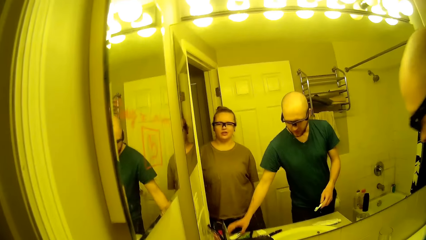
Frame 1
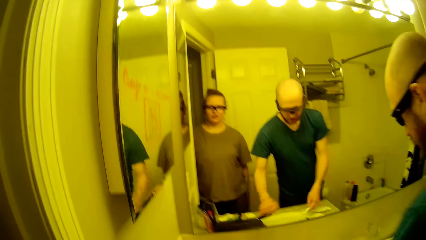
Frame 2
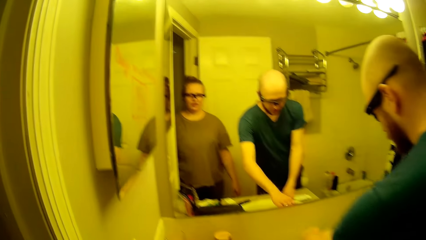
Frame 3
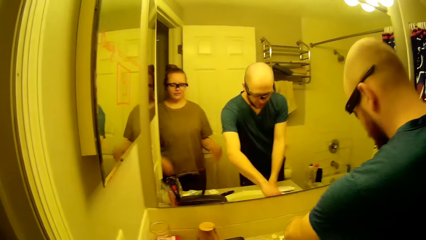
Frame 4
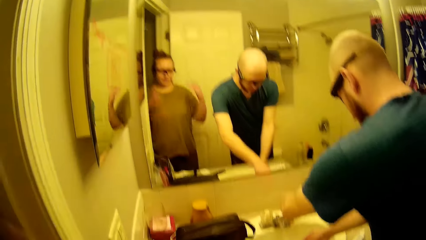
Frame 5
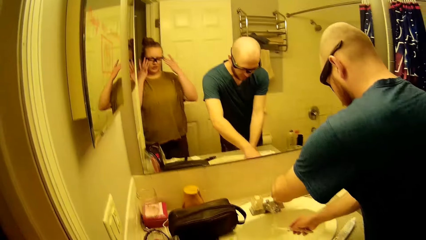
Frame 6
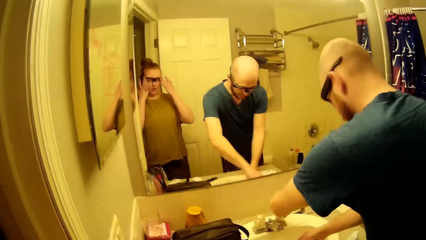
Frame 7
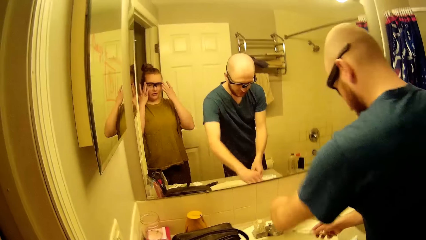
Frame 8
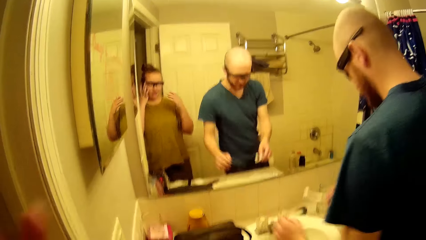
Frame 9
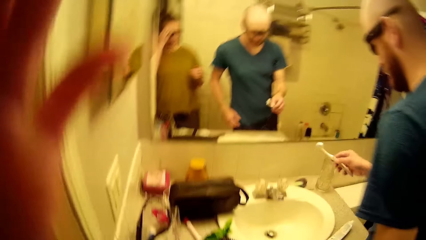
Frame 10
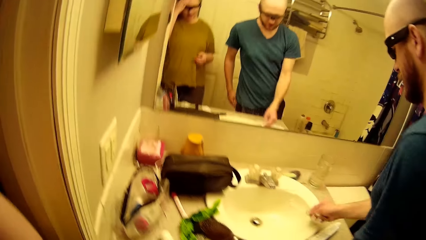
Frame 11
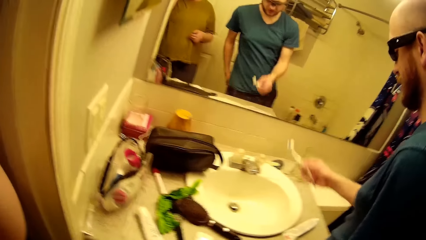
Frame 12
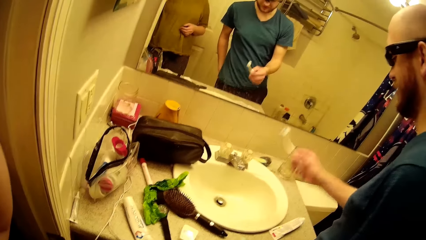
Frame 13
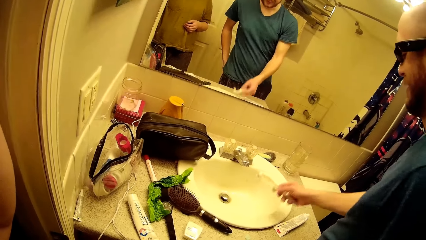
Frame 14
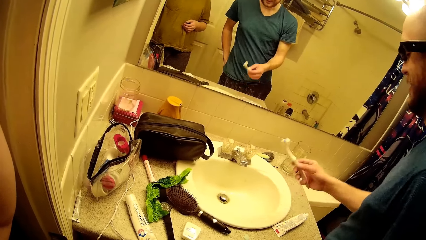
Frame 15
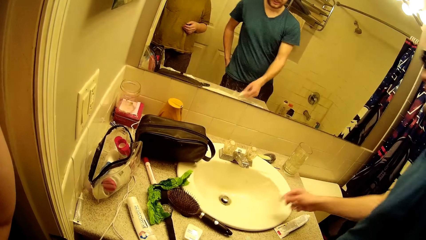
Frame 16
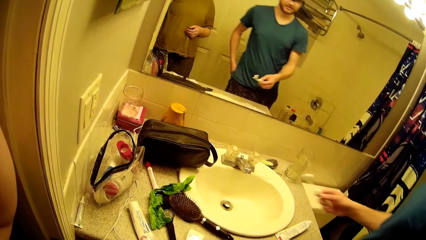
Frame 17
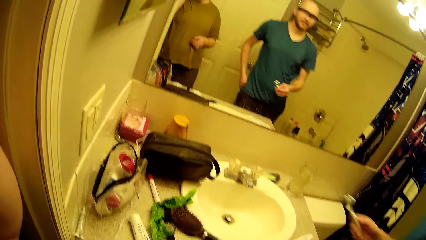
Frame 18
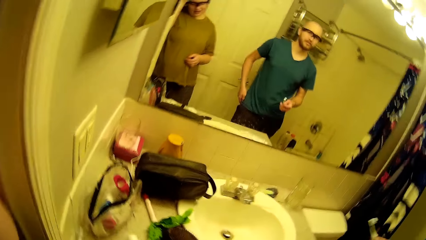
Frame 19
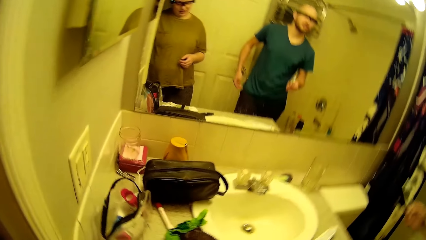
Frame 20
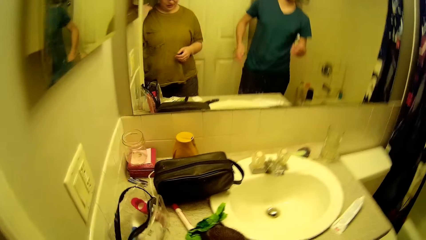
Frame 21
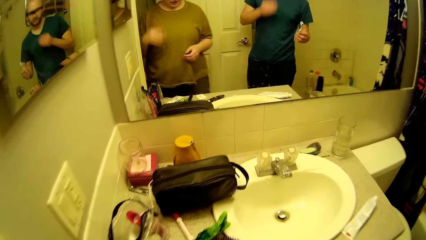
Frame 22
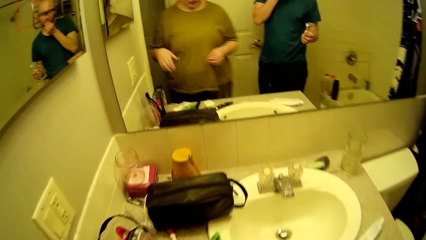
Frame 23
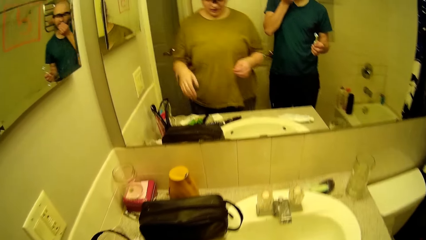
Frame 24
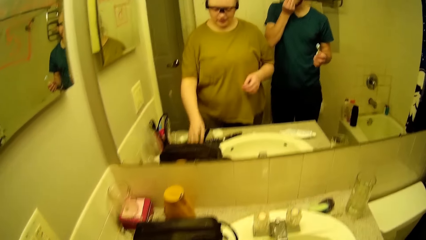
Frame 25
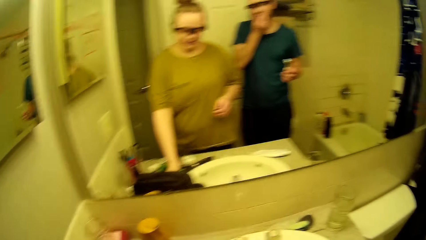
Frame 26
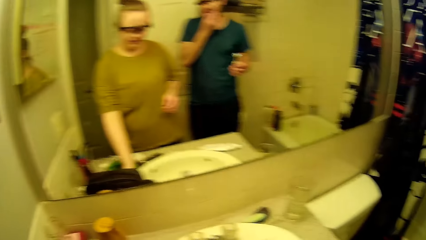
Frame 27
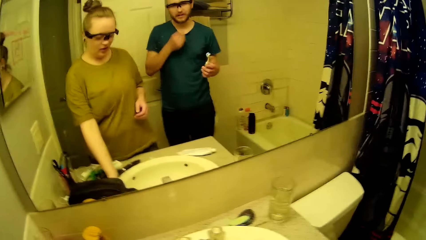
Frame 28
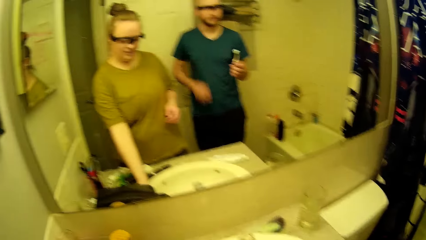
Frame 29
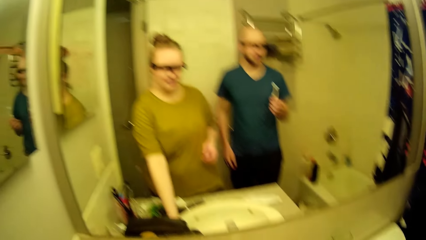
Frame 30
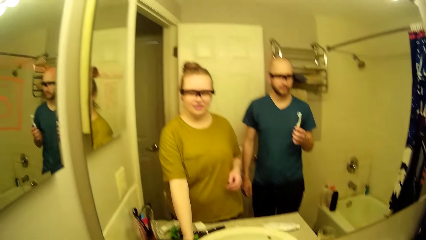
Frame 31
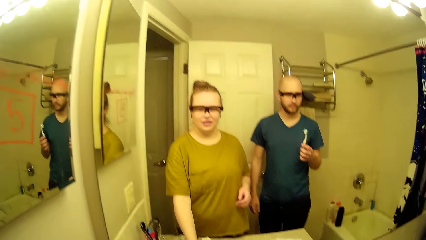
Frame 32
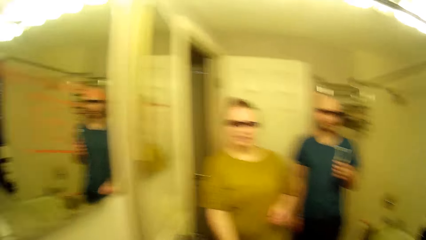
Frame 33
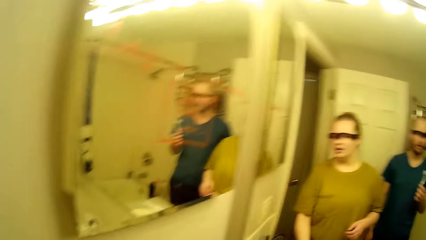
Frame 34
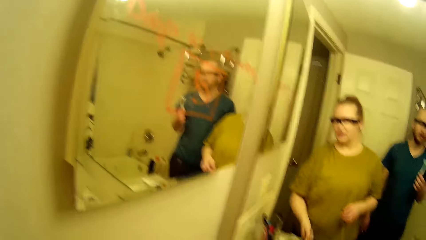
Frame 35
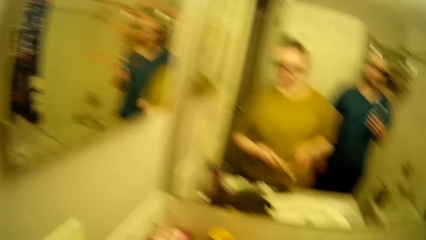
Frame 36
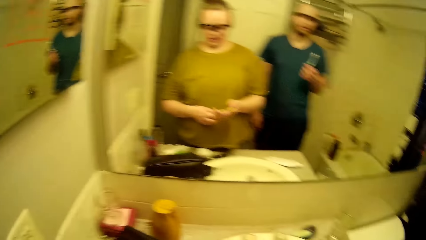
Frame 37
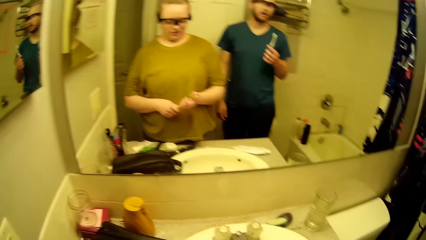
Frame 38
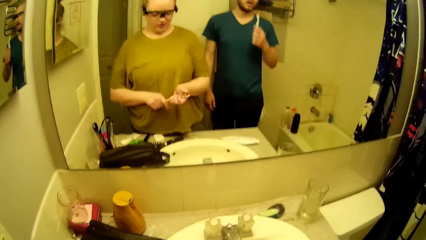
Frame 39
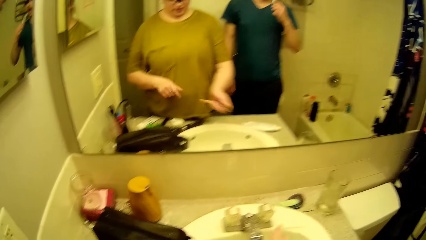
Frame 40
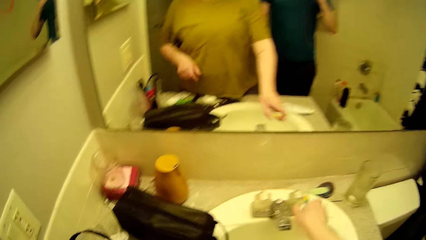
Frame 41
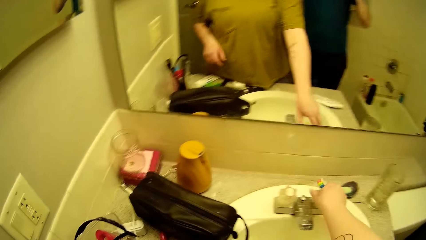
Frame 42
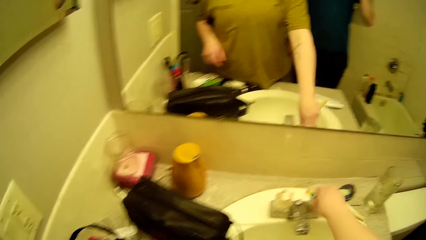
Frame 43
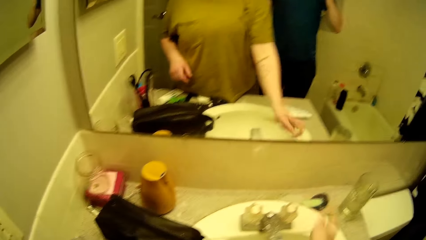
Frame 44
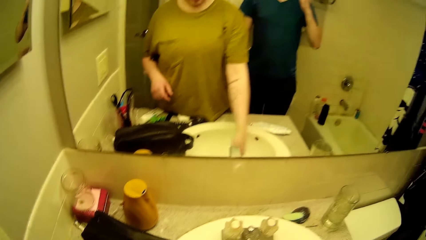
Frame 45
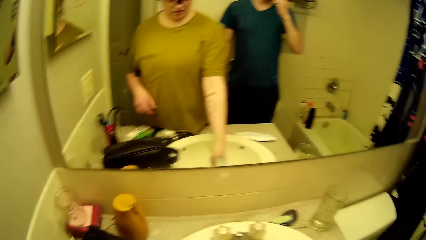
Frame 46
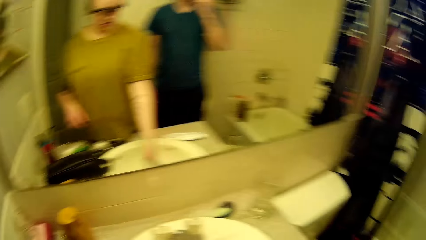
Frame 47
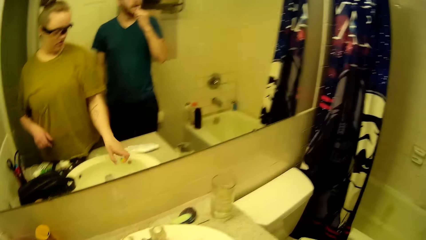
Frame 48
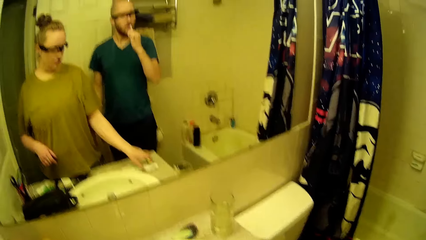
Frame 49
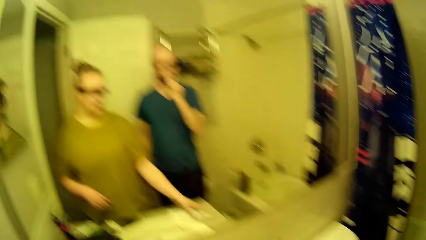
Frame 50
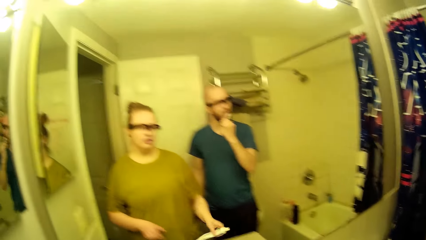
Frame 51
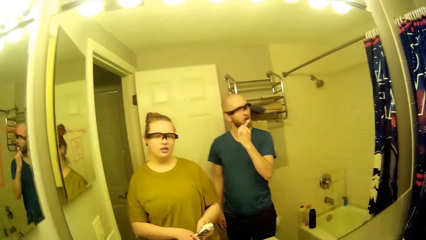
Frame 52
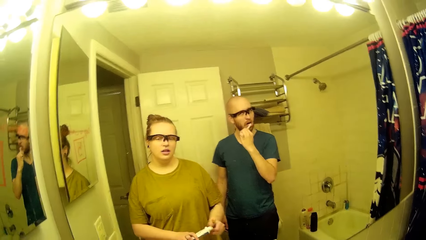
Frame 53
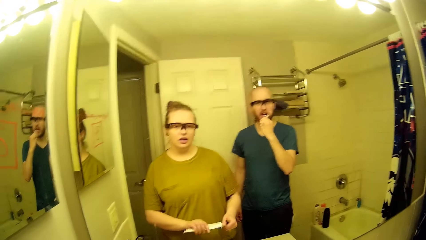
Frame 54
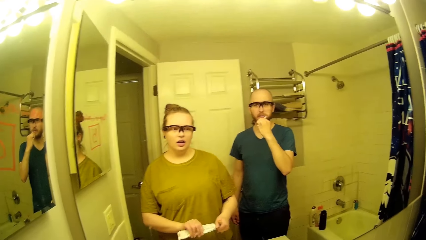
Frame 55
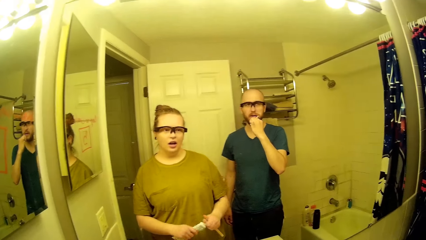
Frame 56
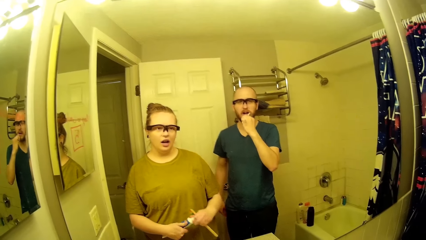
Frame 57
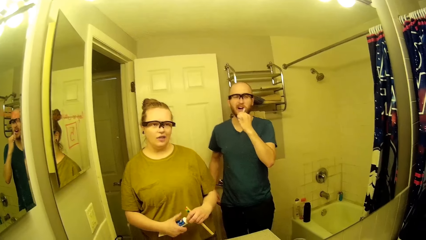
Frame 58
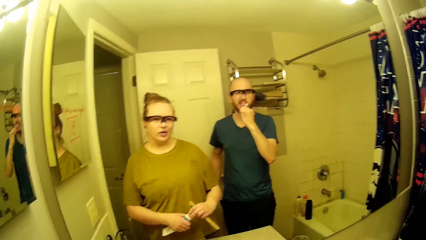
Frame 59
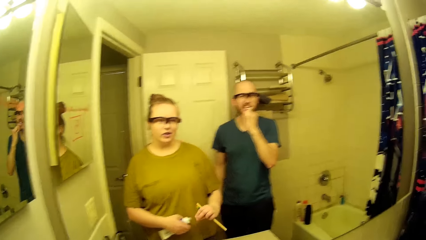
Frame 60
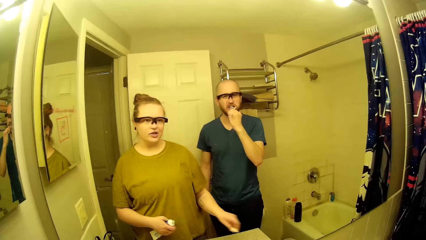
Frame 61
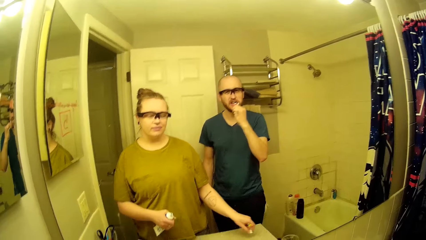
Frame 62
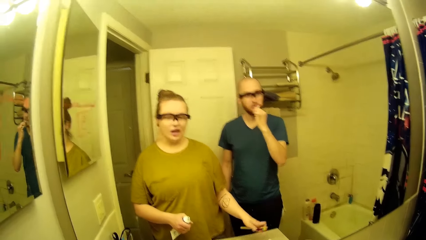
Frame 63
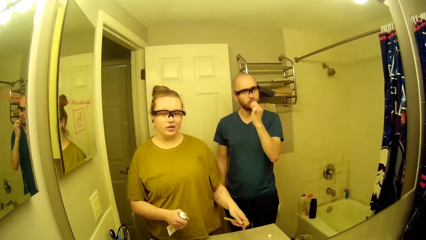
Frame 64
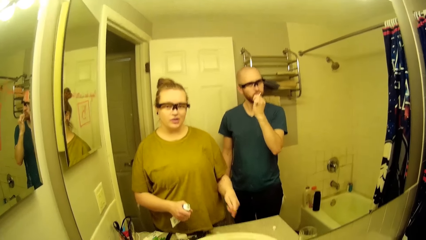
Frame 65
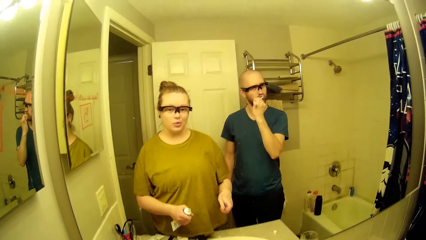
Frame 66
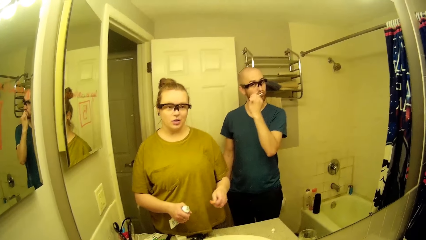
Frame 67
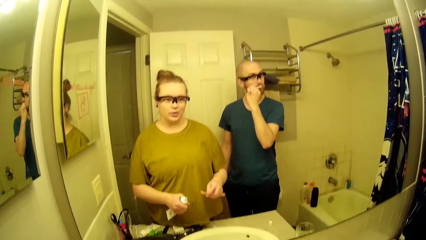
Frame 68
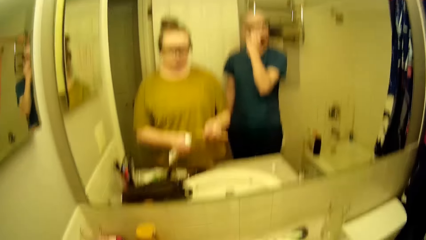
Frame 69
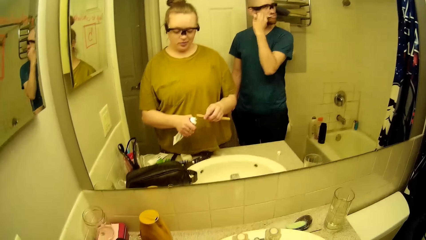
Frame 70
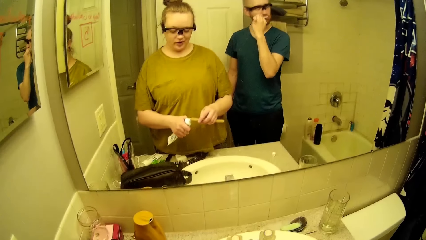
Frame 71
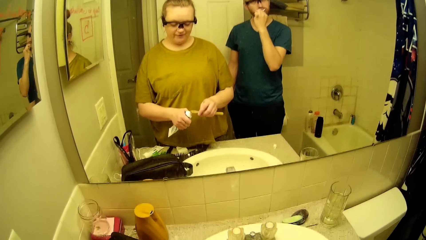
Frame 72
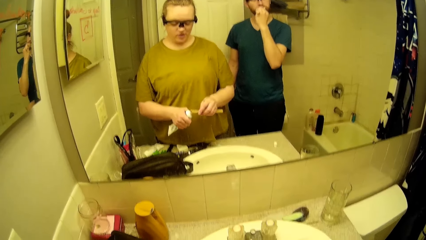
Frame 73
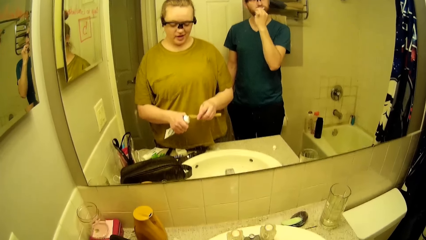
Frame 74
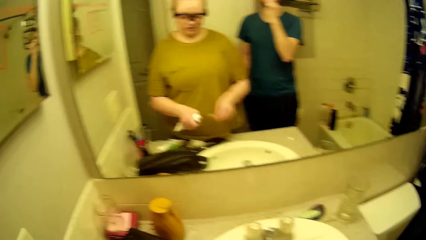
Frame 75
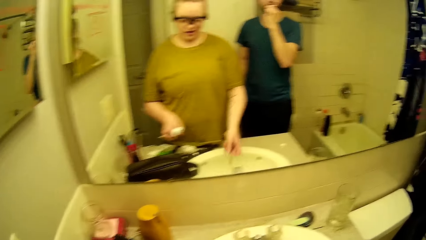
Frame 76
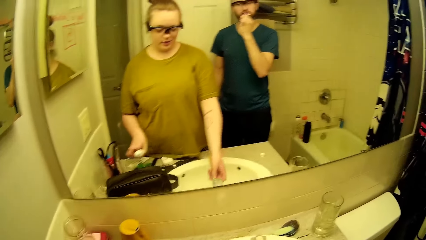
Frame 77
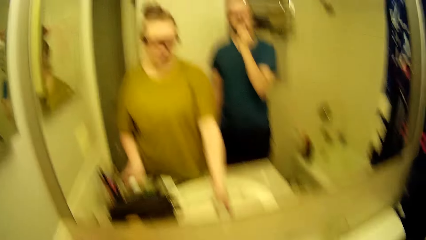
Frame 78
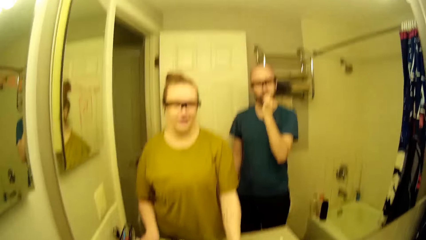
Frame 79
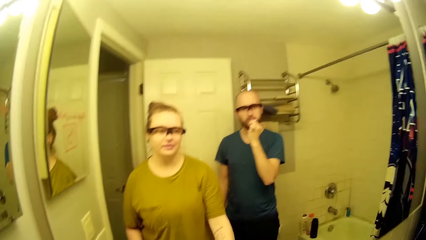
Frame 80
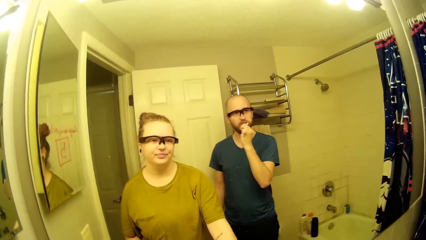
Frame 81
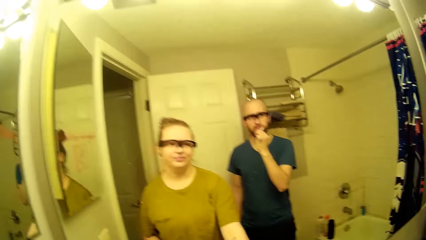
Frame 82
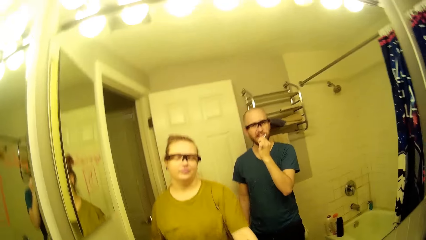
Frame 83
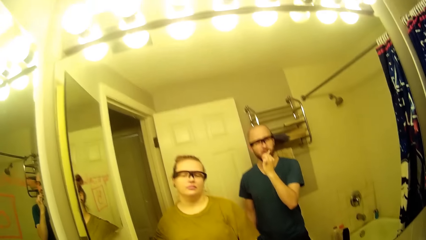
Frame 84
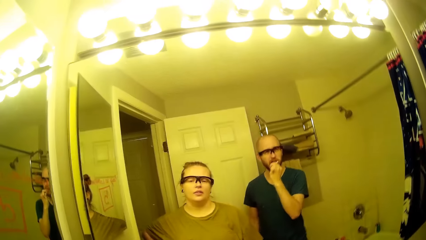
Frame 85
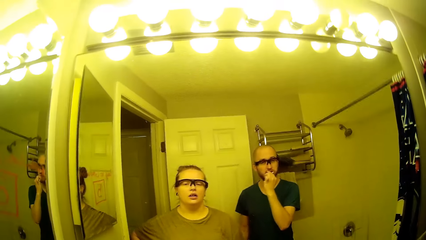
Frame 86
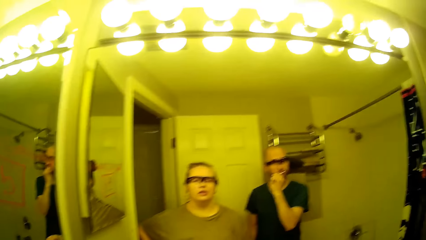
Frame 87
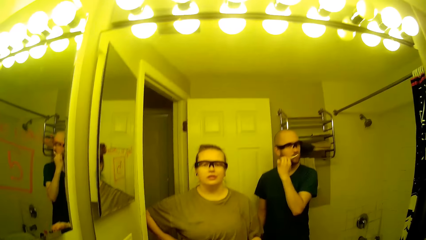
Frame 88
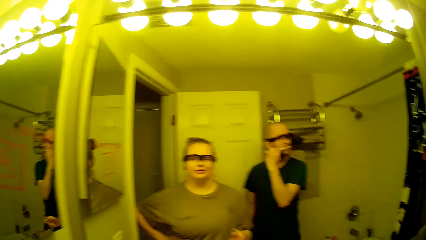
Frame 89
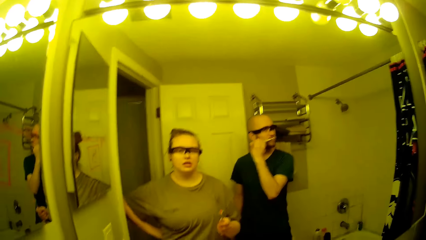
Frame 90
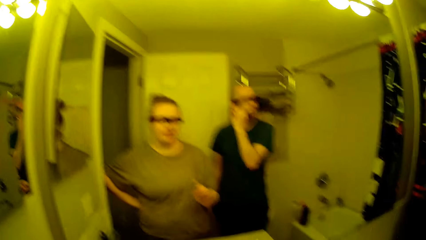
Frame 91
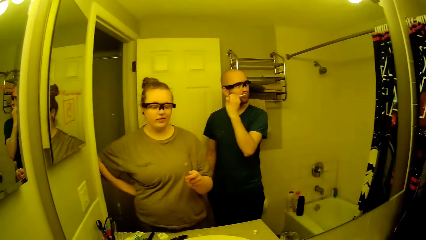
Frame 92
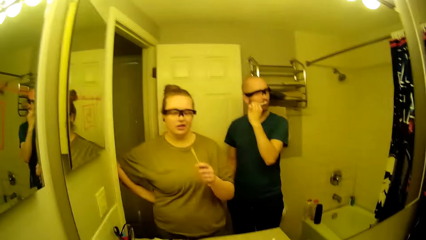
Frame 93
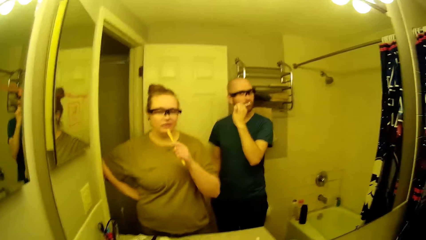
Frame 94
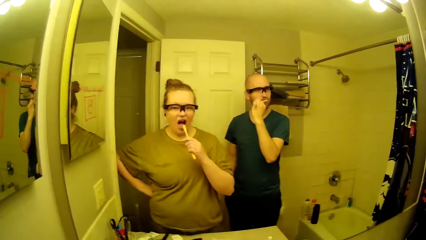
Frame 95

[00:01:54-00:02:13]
A man drops the tube of toothpaste on the basin sink with his left hand. The man places the toothbrush underneath the tap water. The man rinses the toothbrush. The man closes the tap water with his left hand. The man flaps the toothbrush in his right hand. The man talks to the camera wearer. The camera wearer picks a toothbrush from the bathroom basin with her left hand. She holds the toothbrush with both hands. She places the toothbrush in her right hand. She talks to the man. She turns the tap on with her right hand. She rinses the toothbrush with water. The man brushes his teeth with the toothbrush in his right hand. The camera wearer picks the tube of toothpaste with her right hand from the basin sink. She places the toothpaste in her left hand. She opens the cap of the tube of toothpaste. The man talks to the camera wearer. The camera wearer drops the cap of the tube of toothpaste on the basin sink. She puts toothpaste on the toothbrush in her right hand. She rinses the toothbrush with the water. The man talks to the camera wearer.
